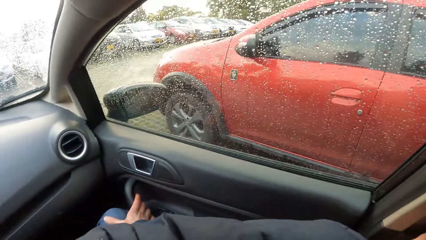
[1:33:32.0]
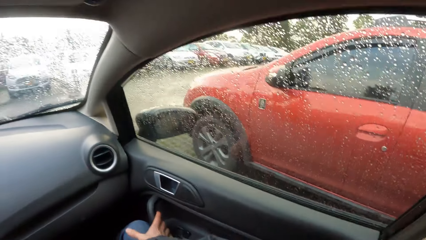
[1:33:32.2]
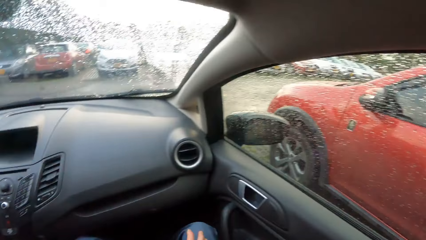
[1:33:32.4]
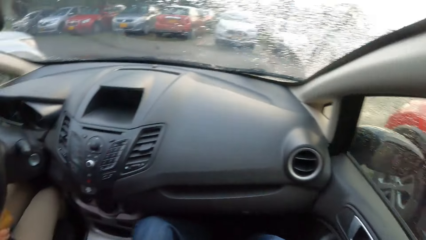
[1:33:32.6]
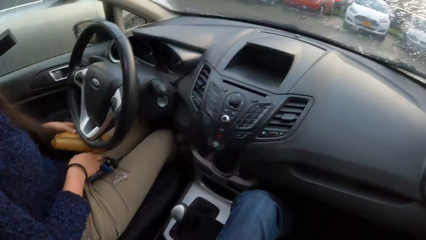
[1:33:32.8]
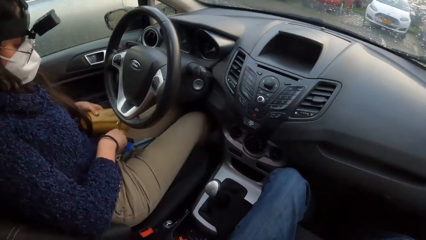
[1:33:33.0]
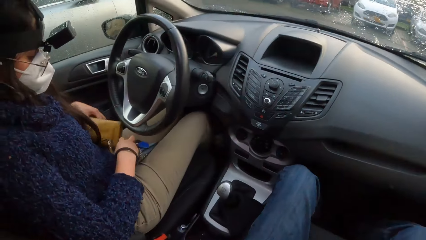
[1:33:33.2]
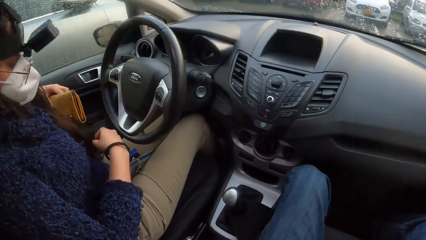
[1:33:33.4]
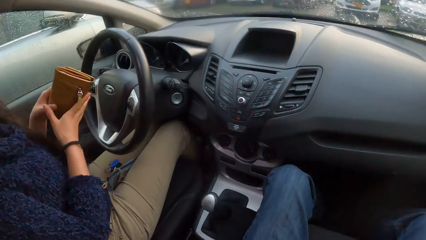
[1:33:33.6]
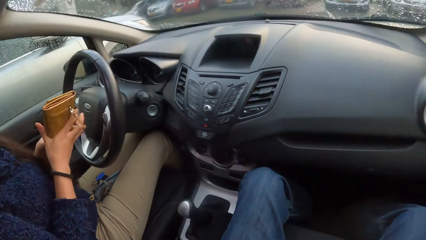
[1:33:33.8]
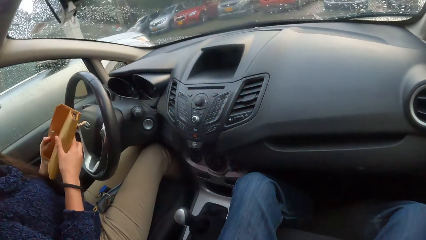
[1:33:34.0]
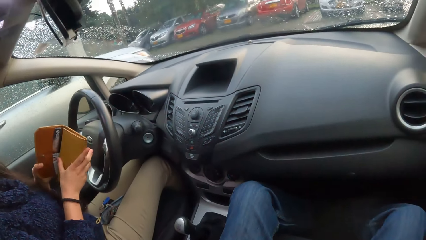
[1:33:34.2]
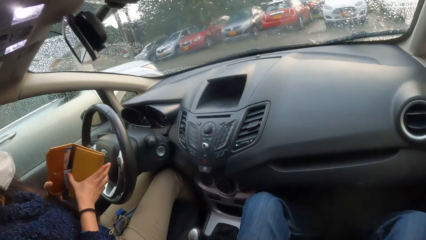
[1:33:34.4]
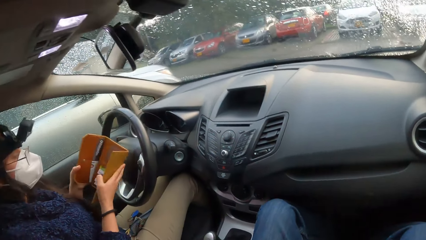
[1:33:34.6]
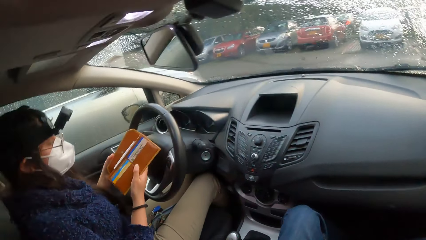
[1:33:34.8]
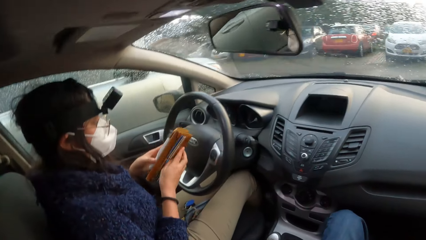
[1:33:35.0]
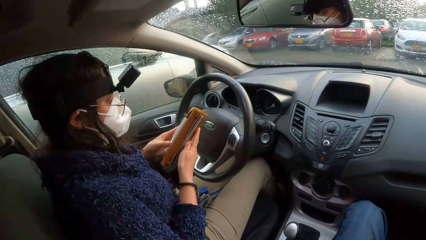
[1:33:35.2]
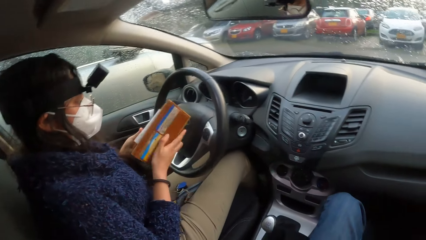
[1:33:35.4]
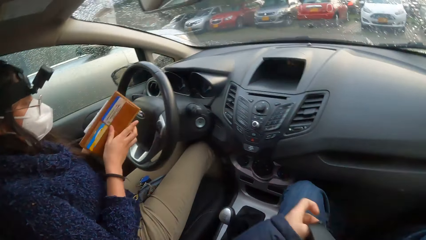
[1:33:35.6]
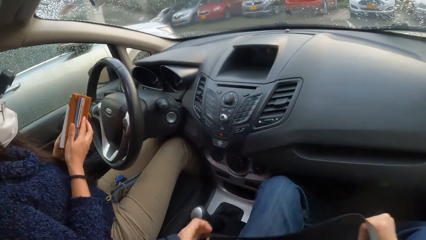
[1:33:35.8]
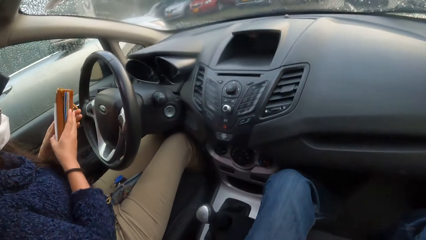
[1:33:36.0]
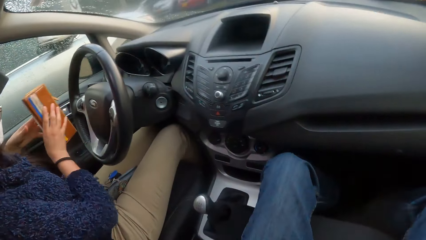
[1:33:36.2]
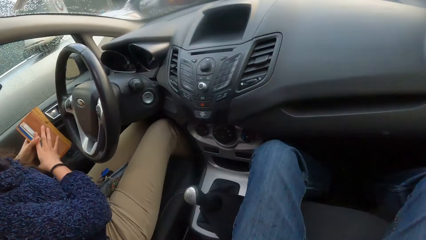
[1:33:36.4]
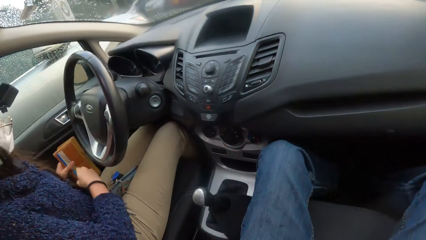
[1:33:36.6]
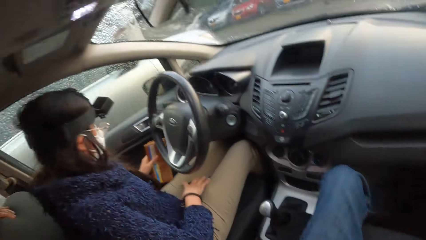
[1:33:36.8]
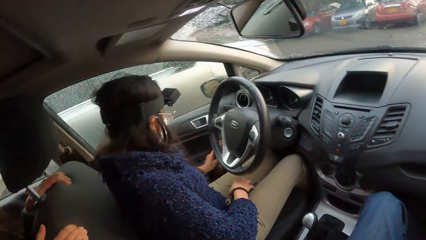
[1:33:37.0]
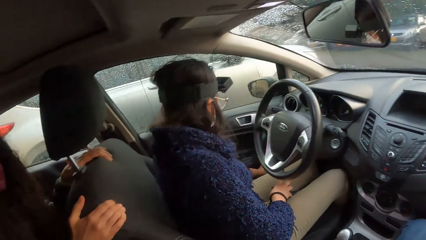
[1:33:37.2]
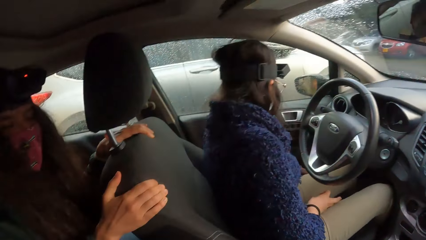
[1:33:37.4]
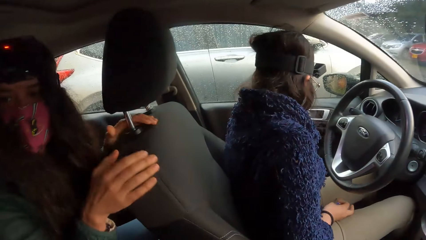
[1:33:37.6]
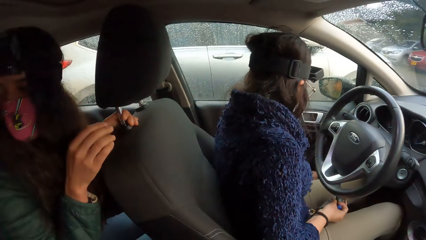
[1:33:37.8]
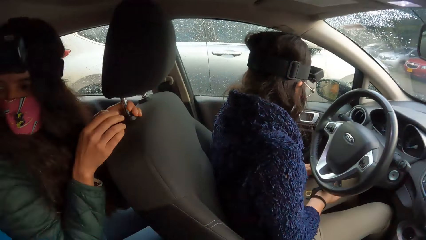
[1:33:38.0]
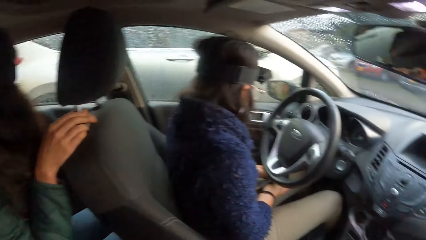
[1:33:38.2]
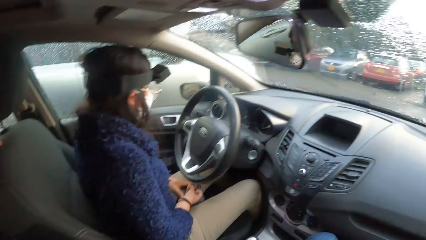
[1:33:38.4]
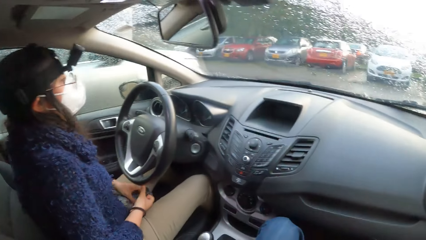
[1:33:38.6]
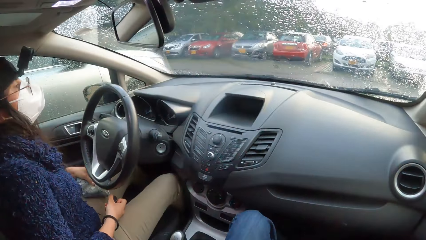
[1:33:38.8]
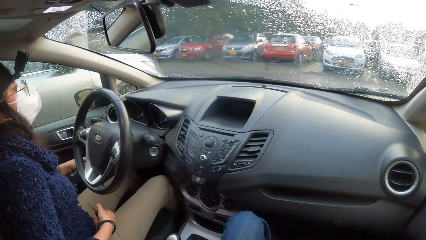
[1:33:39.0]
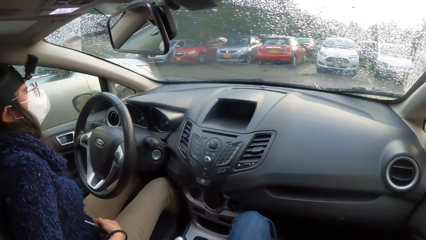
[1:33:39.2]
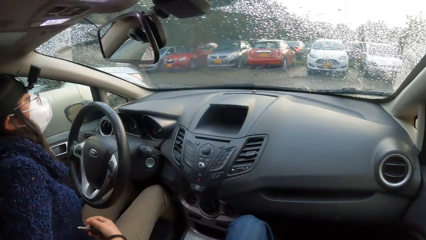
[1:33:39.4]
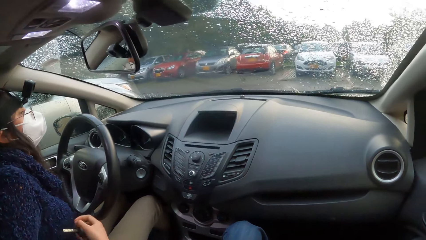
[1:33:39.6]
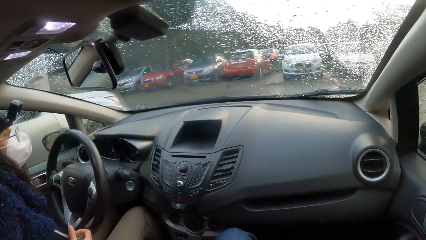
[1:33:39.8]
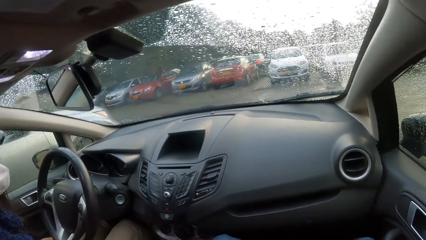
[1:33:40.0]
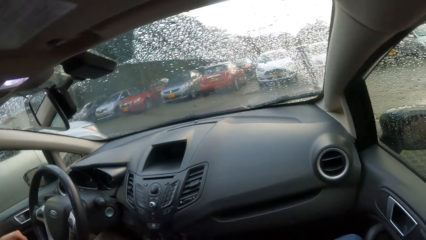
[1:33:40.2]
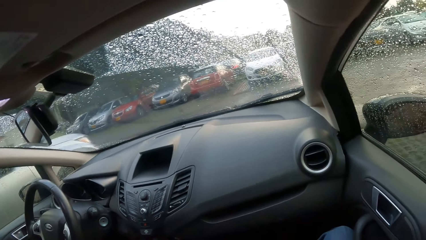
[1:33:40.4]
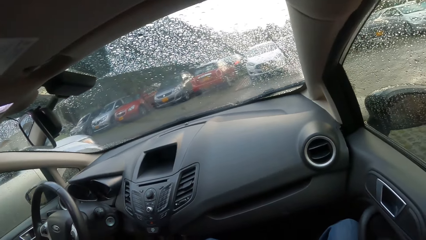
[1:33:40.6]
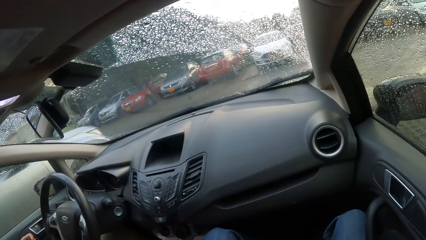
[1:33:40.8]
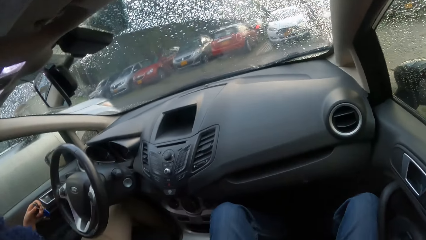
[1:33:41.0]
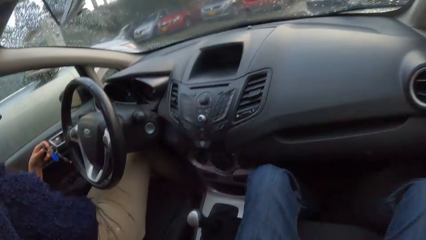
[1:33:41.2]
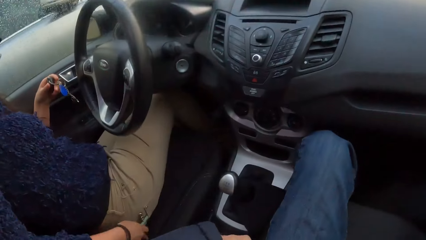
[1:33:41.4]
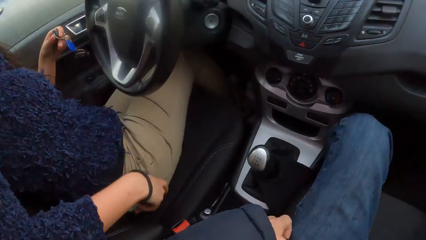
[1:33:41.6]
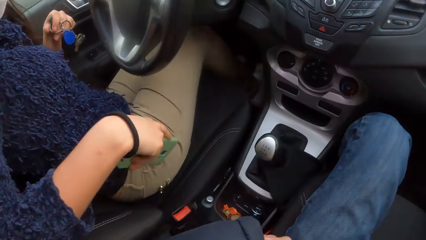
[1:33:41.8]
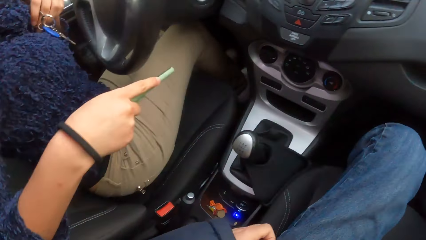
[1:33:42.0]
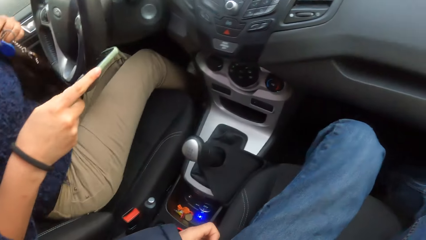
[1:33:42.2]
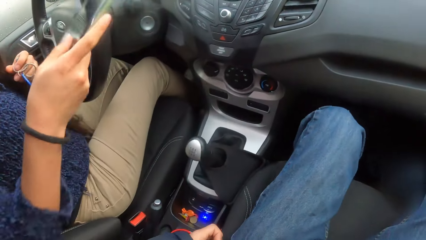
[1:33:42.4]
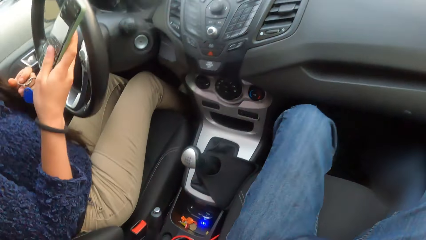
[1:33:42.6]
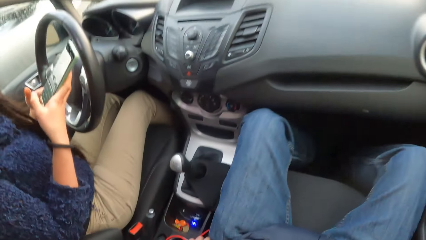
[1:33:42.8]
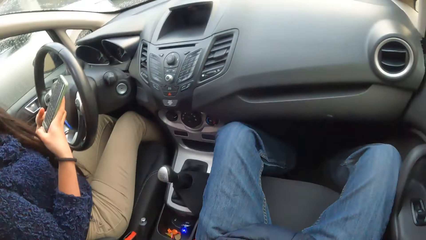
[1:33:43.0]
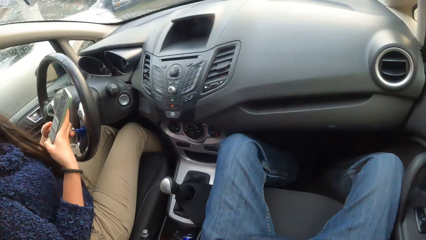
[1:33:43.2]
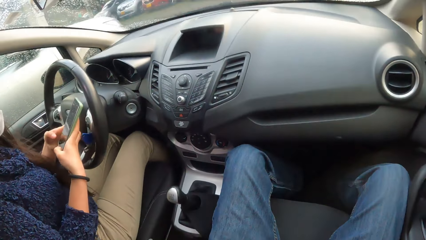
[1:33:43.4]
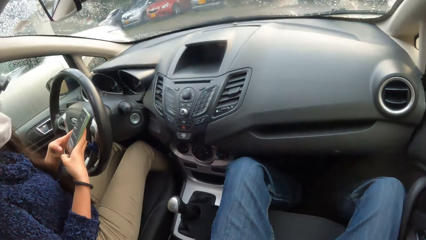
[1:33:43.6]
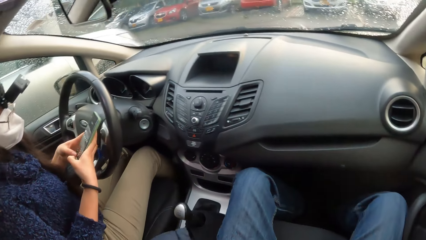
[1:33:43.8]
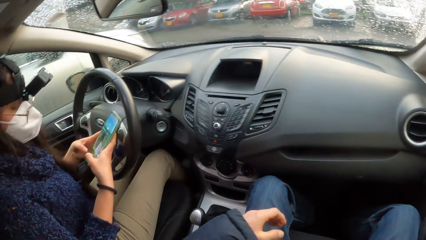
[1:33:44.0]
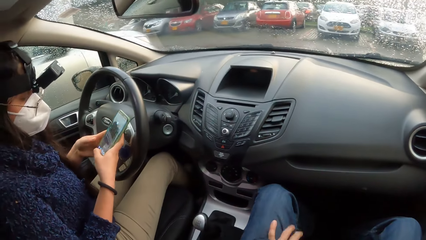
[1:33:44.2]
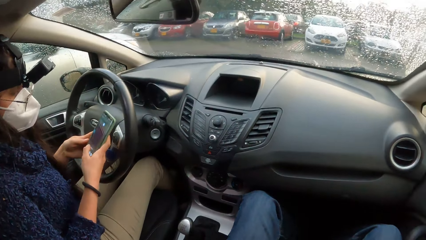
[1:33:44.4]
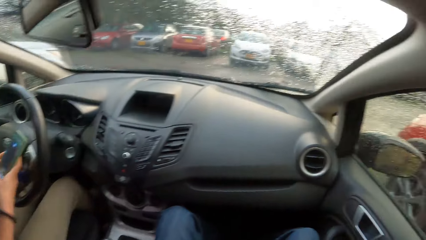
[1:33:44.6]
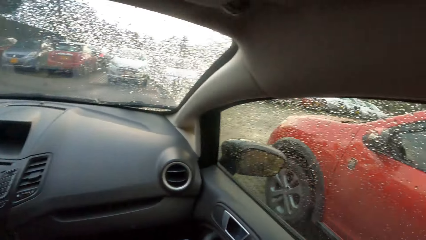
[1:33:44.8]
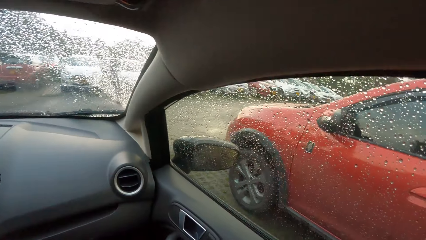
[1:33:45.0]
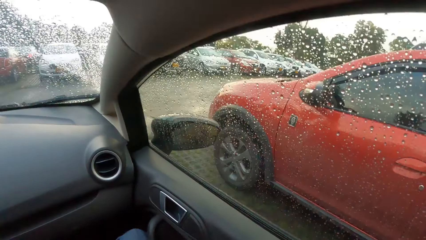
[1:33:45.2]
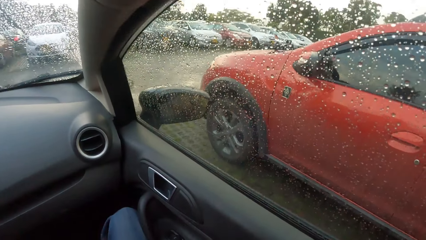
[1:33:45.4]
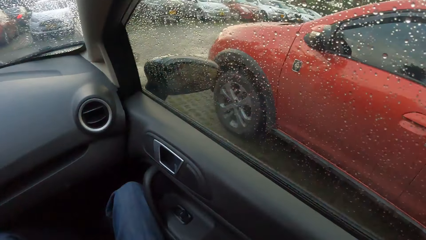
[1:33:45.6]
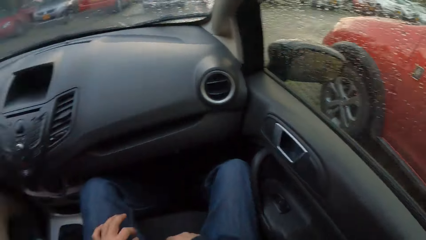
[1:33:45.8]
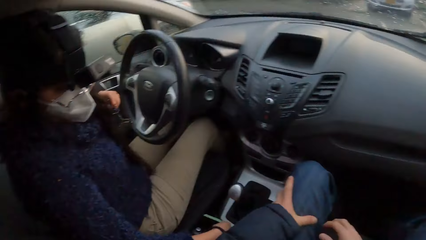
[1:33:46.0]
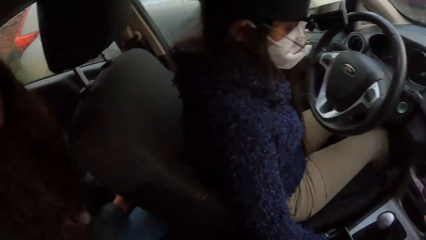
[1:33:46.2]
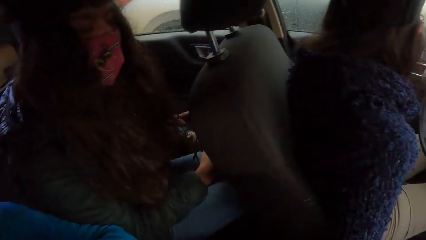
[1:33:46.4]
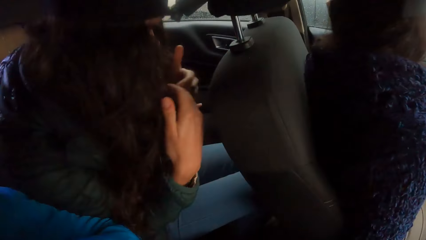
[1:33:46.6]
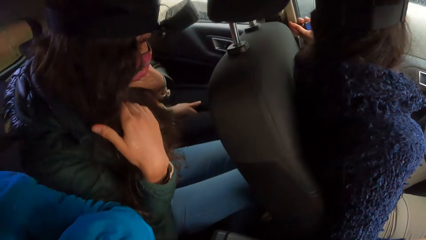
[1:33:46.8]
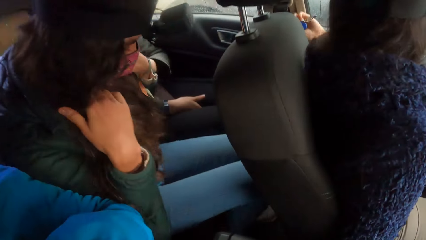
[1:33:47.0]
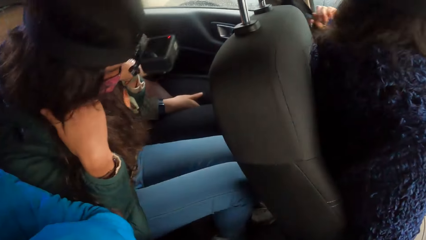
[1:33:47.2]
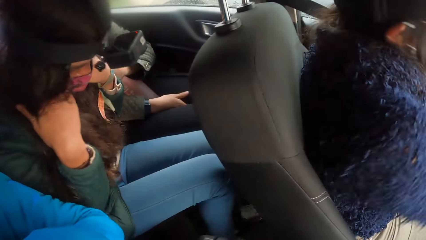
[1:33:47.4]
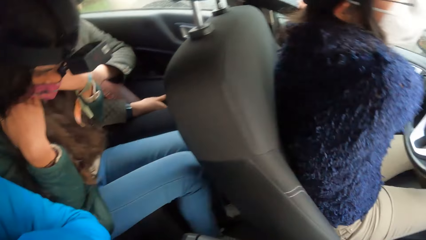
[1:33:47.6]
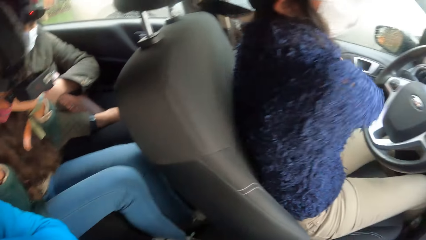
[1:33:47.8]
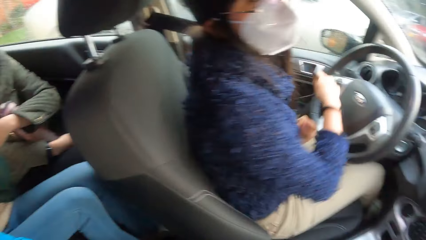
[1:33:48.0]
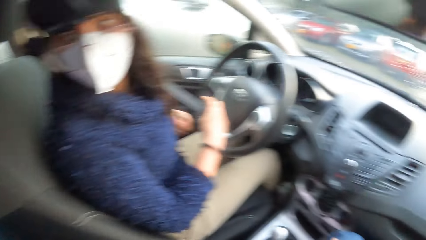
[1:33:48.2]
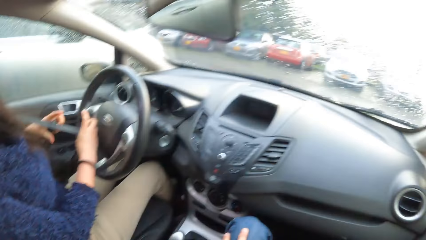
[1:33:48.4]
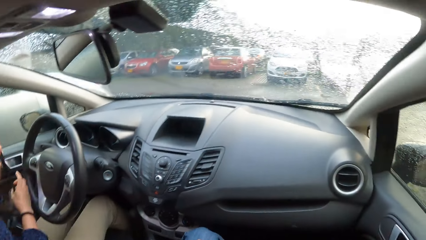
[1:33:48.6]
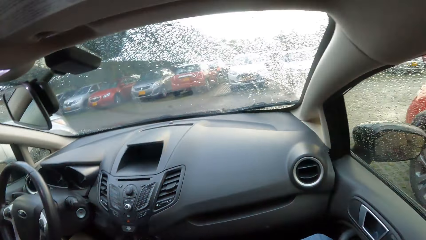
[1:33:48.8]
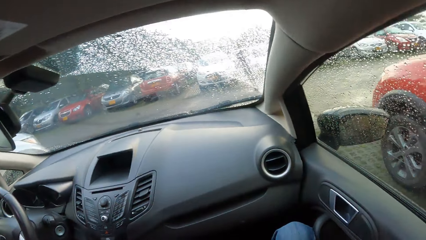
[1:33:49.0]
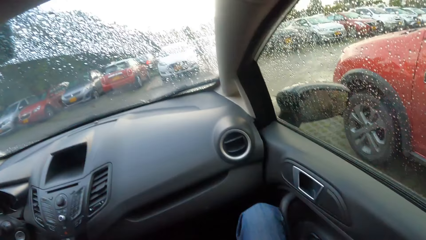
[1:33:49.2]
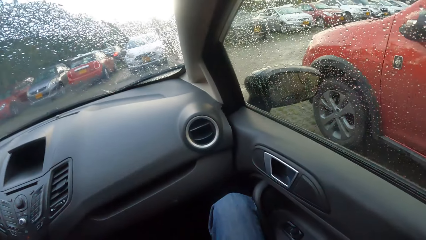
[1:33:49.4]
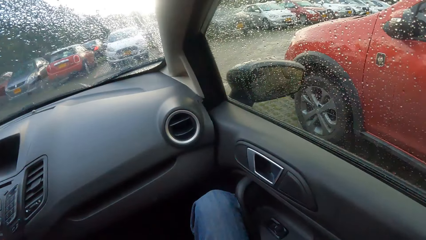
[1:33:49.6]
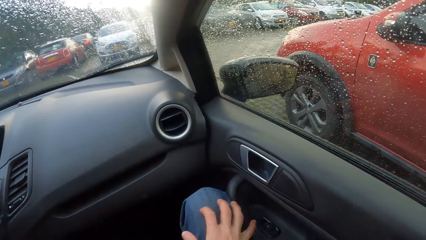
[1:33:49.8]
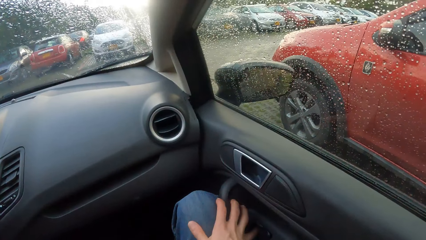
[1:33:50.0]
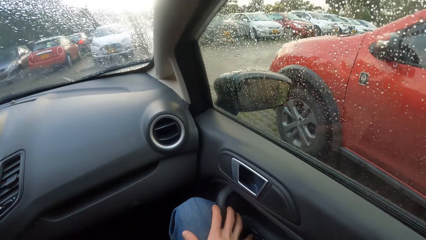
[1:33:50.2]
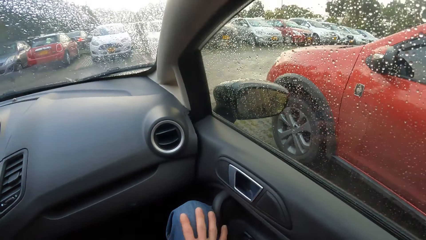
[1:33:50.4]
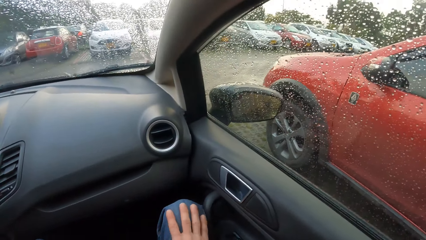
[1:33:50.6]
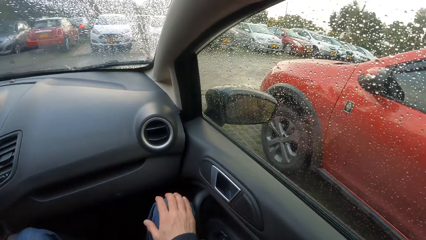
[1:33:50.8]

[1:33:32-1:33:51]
The camera wearer lifts their left hand up. They look around. They hold the seat belt. They look around. A woman picks up the purse on her lap with her left hand. The camera wearer opens the purse with both hands. They move the belt down. The woman drops the purse in the car with her left hand. The camera wearer looks around. They look forward. The woman brings out a phone from her pocket with her right hand. The camera wearer moves their hand on the seat. They look down. They look around. The woman operates the phone with both hands. The camera wearer touches the left leg. They look outside the window. They move their right hand. They look around. They look around again. The woman puts on the seat belt of the car with her right hand.
